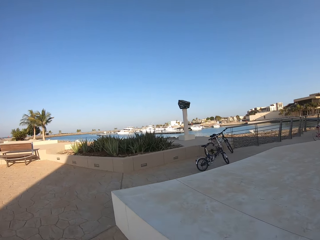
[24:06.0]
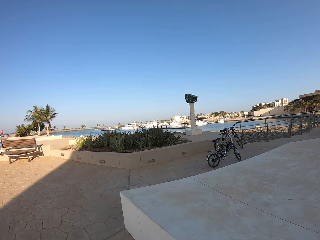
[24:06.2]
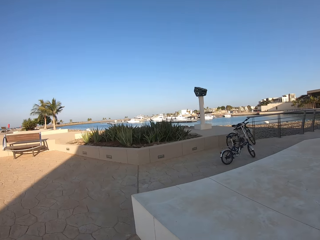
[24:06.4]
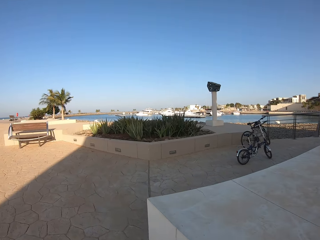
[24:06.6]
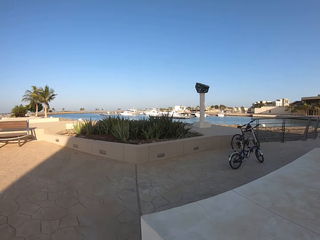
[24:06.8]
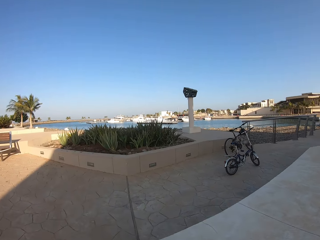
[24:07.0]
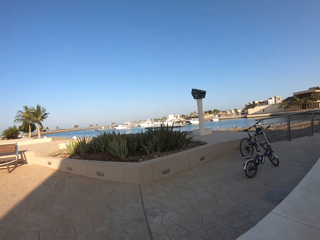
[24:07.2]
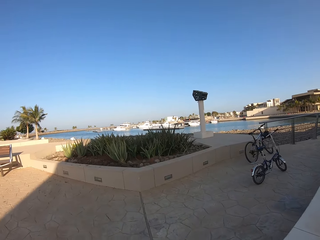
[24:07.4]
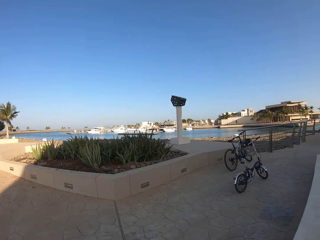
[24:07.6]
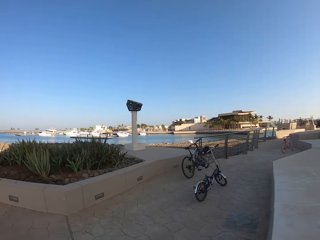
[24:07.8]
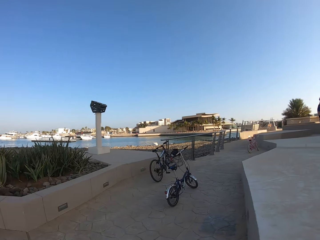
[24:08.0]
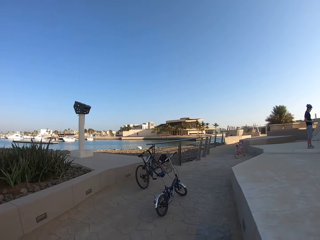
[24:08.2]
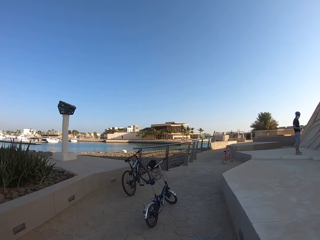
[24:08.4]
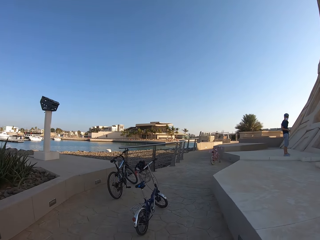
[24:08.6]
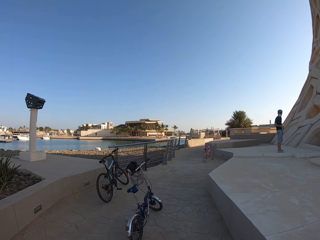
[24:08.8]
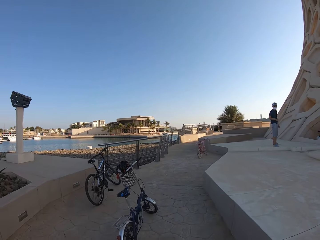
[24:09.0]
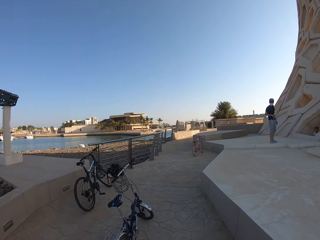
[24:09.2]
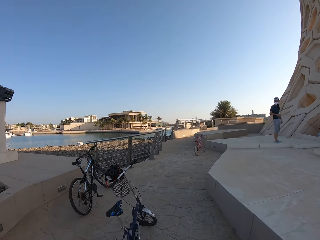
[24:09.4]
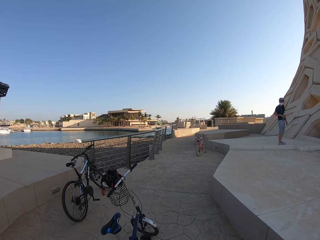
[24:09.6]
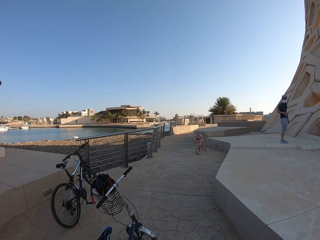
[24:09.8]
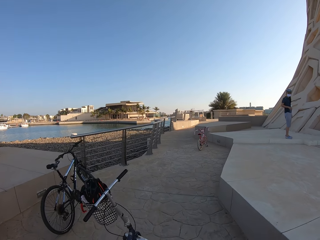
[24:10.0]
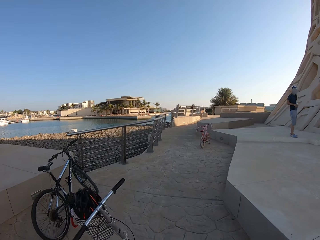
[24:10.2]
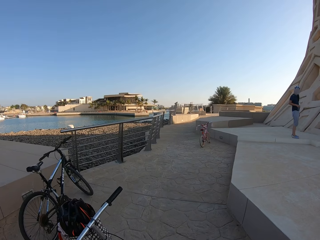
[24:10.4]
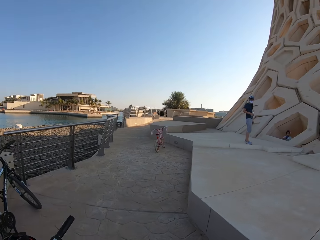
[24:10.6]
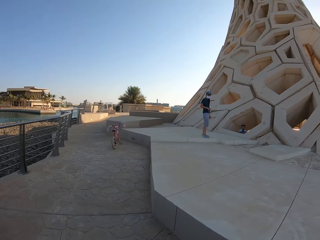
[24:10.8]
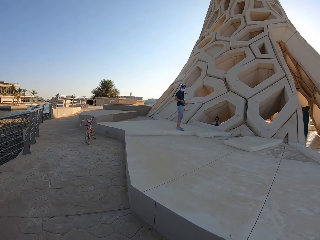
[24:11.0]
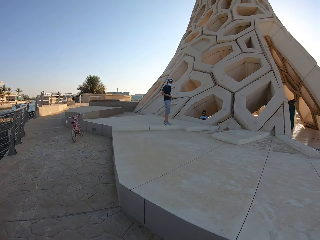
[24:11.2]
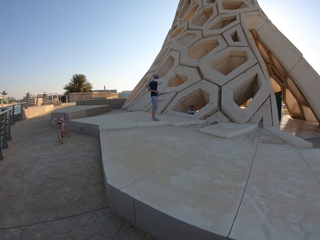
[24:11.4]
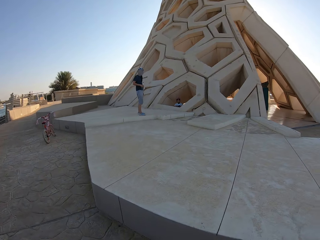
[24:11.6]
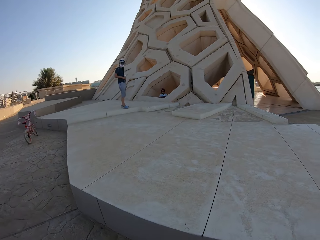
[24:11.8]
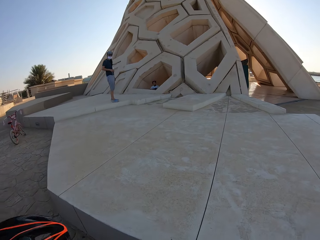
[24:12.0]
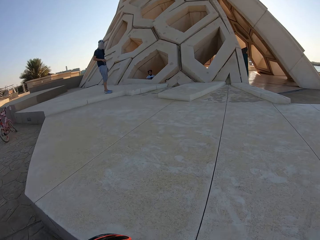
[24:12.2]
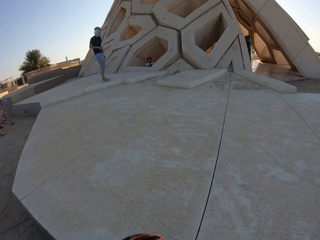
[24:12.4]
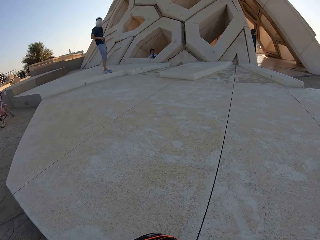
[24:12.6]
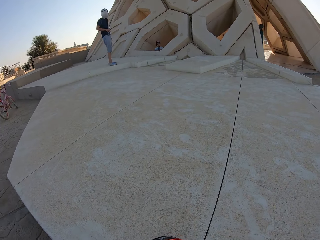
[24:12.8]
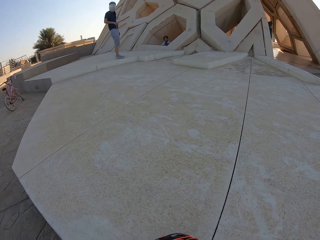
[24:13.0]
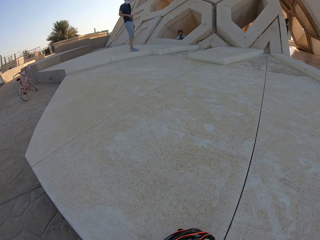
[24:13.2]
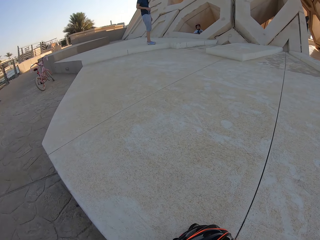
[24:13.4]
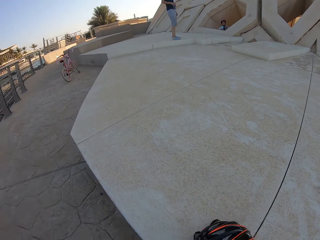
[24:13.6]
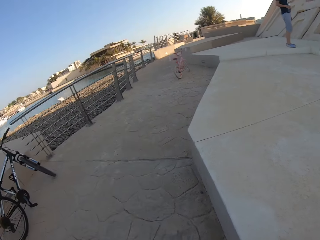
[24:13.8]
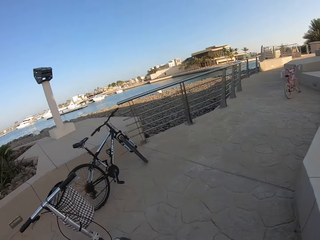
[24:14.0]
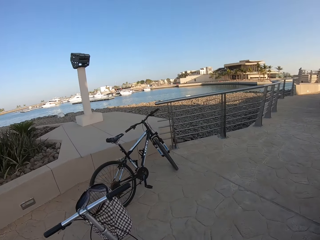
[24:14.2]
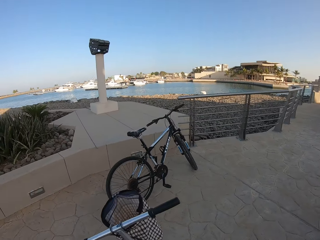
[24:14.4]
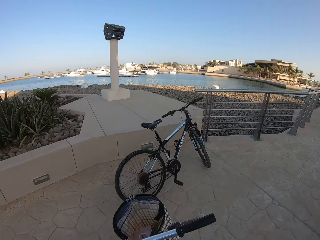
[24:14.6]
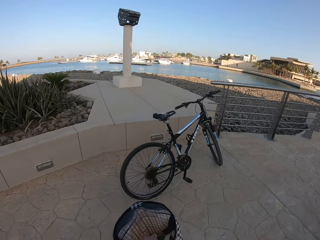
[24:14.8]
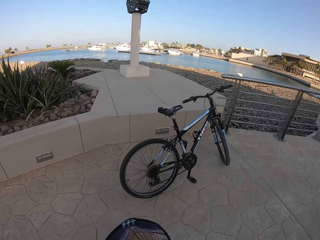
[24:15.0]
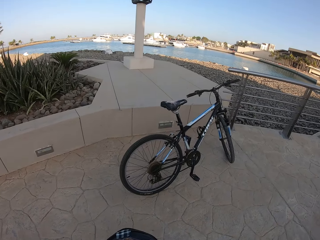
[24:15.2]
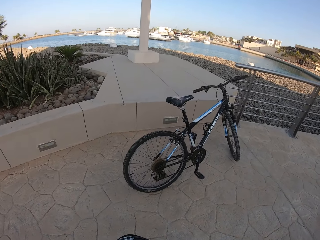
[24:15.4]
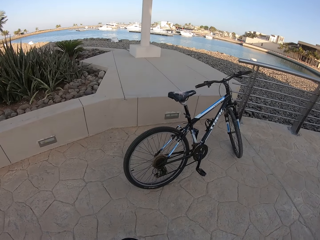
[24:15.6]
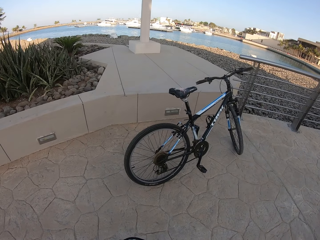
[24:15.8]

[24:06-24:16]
The camera wearer looks at a person and another person. They take a helmet and put the helmet on the floor.

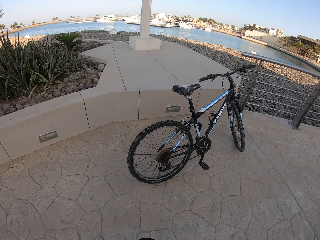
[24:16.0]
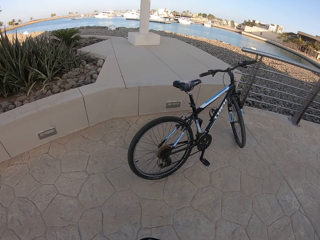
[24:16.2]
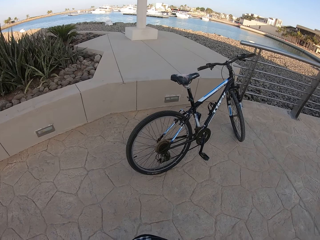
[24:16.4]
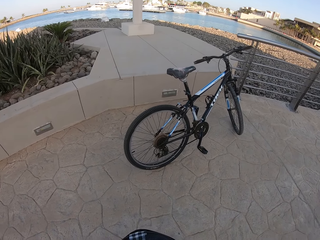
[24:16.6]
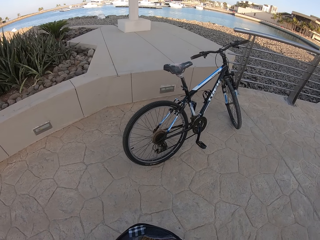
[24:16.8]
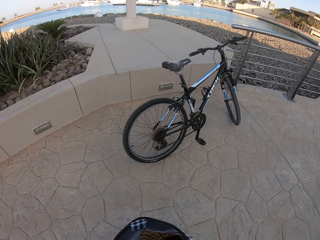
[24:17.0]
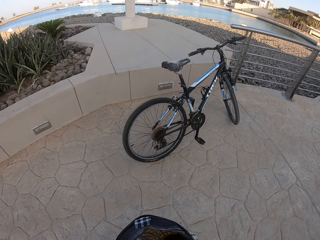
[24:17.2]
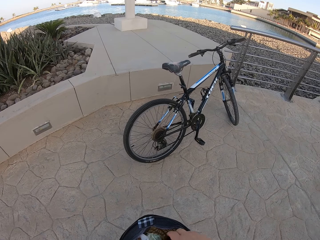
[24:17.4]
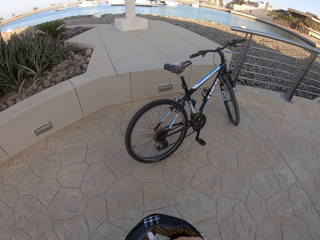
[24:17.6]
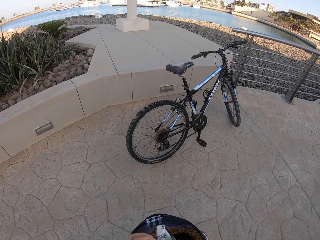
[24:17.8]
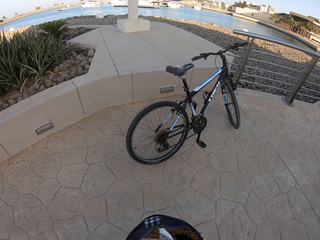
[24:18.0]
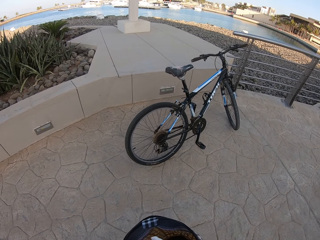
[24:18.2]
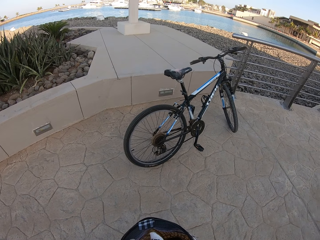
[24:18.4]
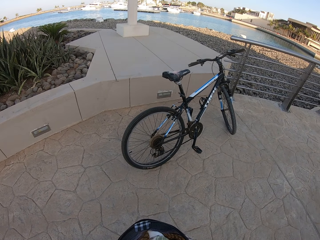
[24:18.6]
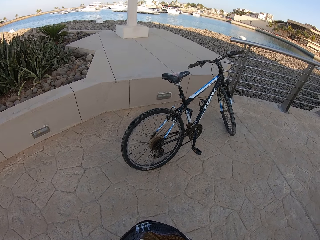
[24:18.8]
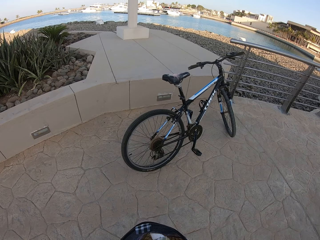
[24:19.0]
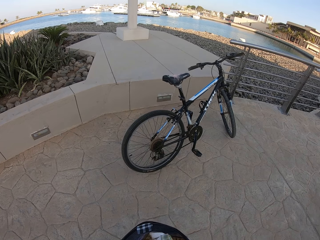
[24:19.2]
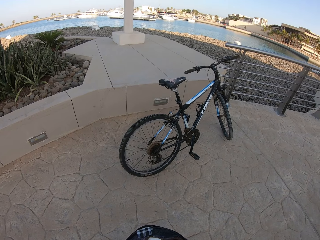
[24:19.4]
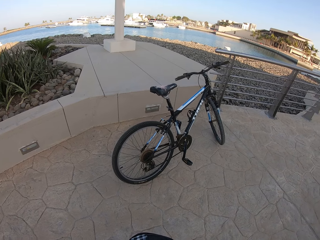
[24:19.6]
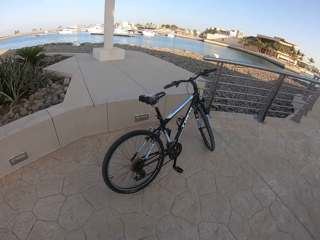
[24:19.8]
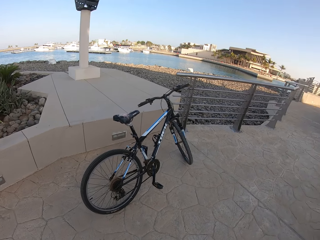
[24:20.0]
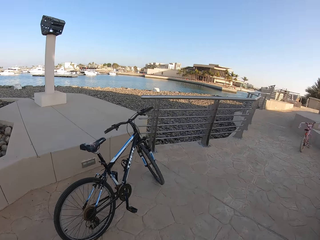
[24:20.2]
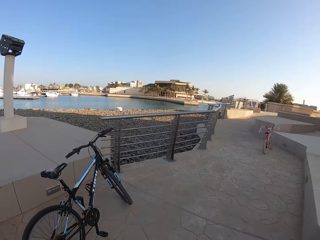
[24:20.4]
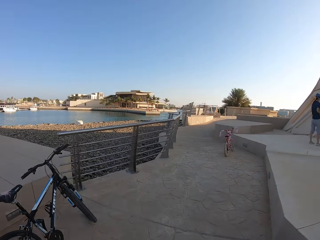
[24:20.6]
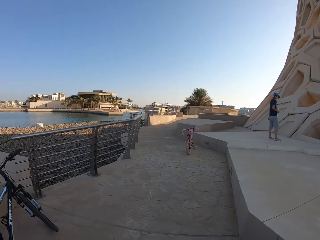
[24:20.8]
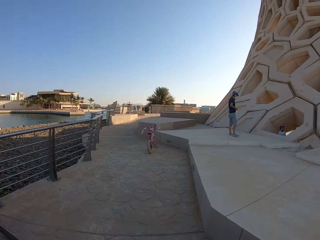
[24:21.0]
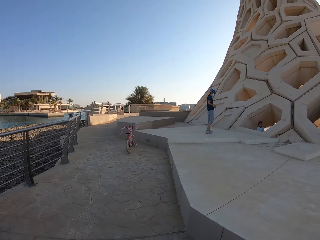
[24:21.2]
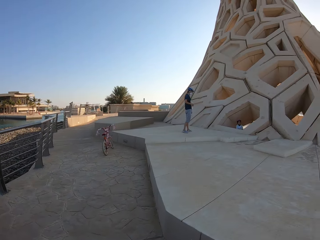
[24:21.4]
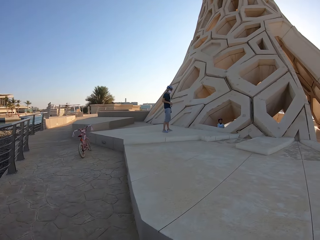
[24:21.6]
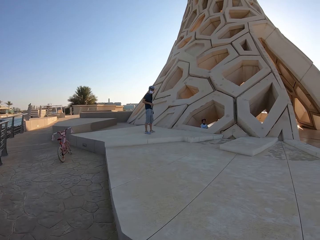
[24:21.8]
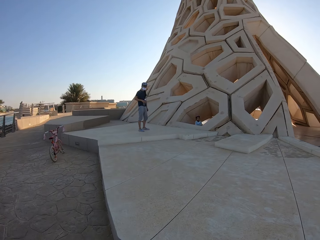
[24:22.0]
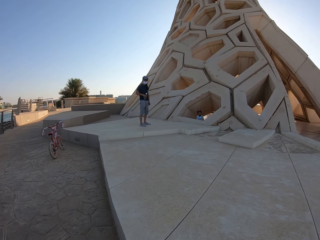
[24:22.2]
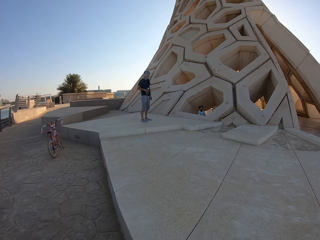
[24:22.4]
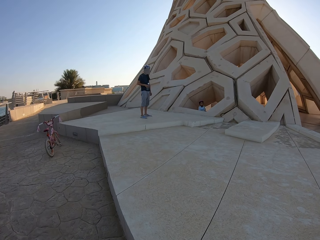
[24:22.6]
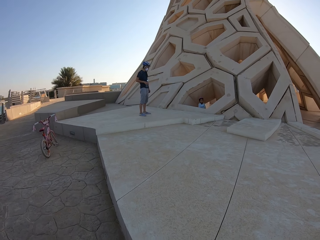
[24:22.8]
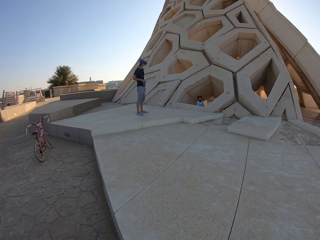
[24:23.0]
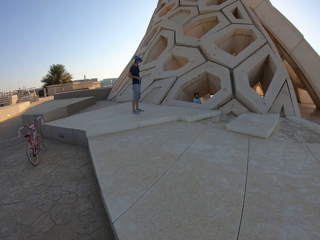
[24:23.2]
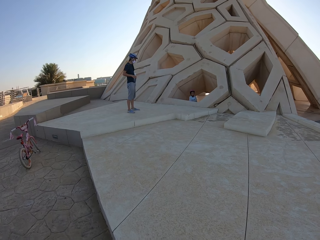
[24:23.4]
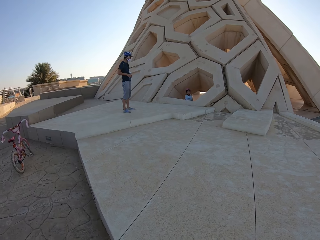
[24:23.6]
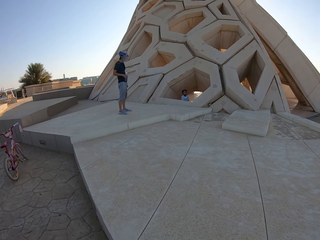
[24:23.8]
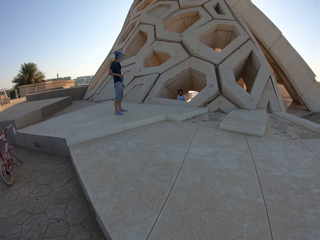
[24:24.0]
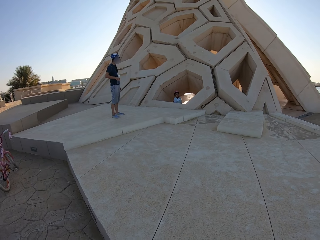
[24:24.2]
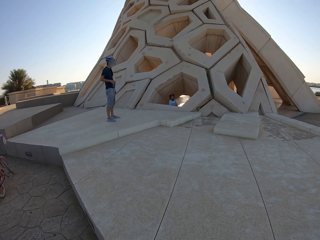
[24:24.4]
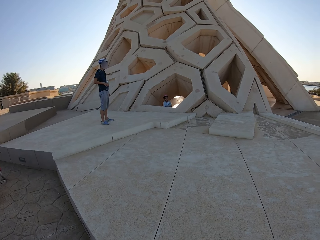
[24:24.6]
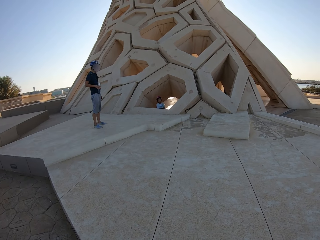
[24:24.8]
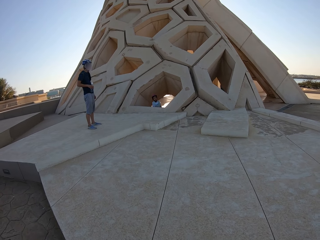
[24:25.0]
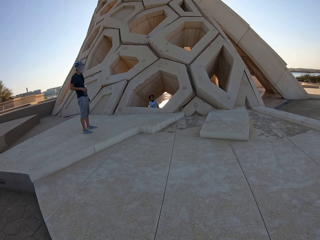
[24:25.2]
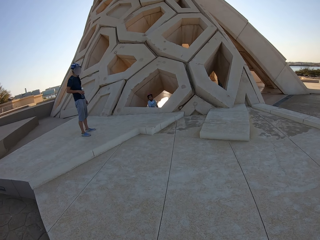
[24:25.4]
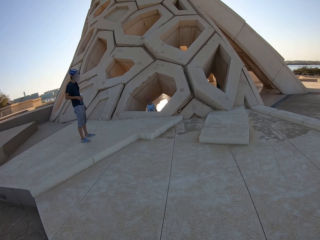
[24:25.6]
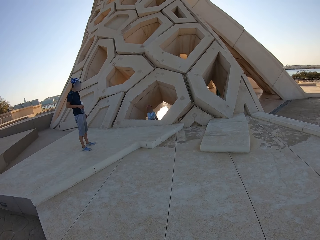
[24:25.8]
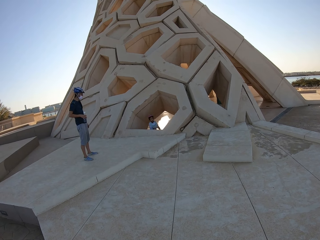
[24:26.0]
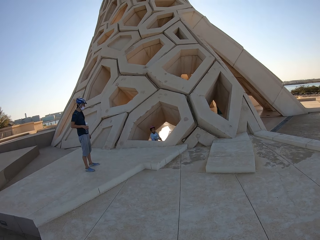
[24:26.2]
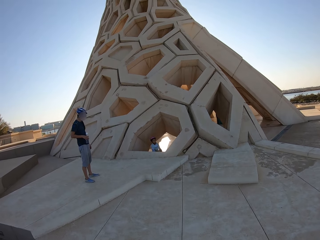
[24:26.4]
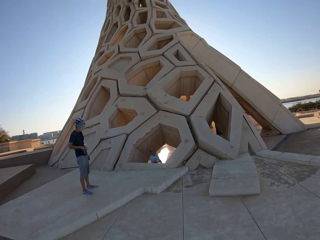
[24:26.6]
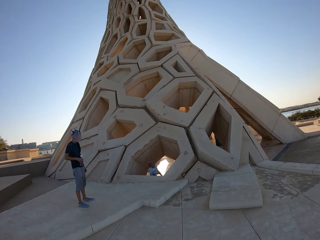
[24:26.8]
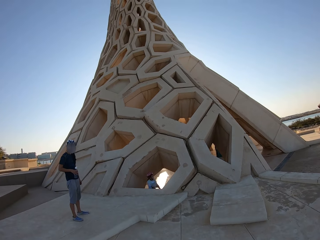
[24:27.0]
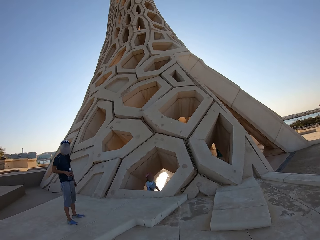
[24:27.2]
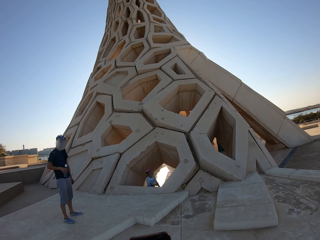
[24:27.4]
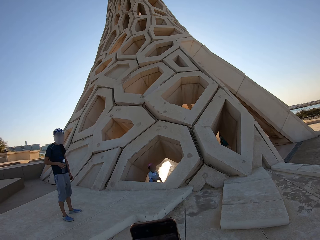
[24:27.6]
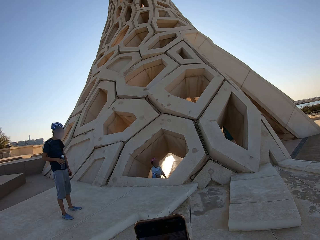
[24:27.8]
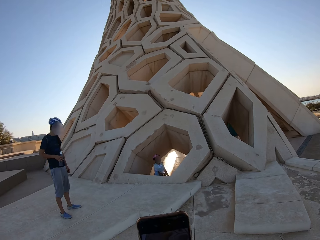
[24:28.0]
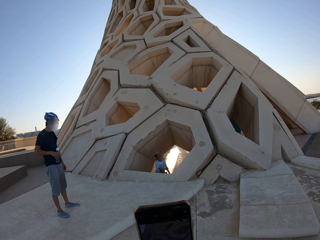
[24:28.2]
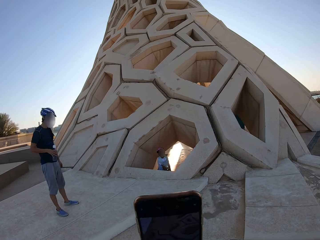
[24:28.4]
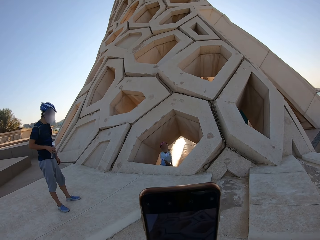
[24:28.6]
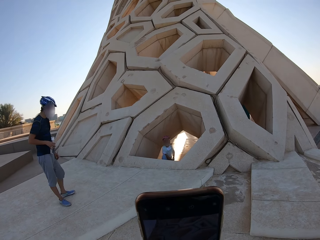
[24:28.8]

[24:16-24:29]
The camera wearer looks in the bicycle basket. They touch something. They walk around. They record a video with a phone.
